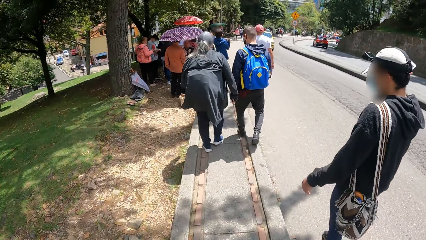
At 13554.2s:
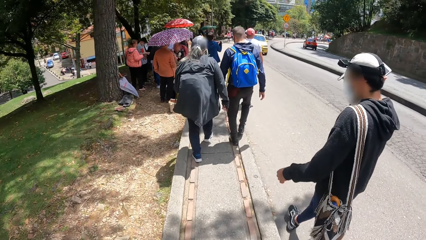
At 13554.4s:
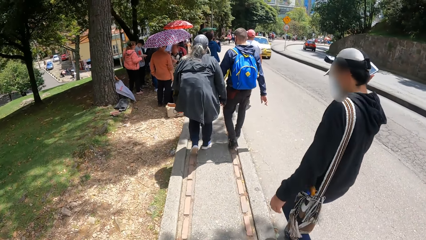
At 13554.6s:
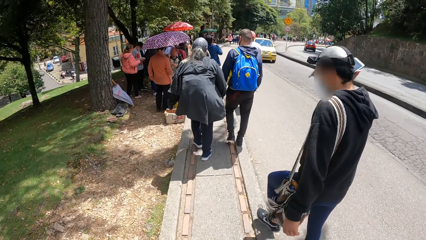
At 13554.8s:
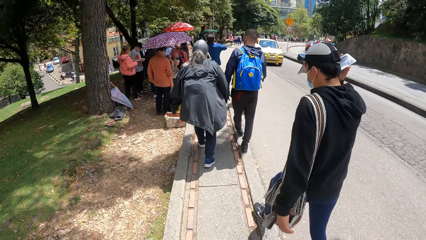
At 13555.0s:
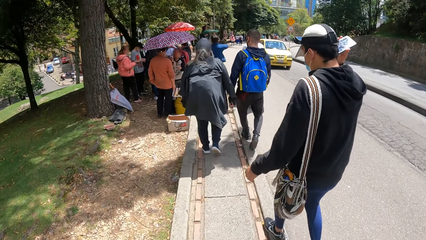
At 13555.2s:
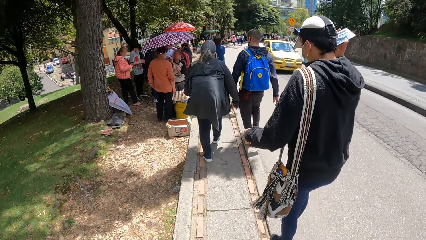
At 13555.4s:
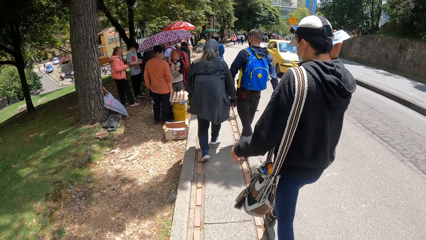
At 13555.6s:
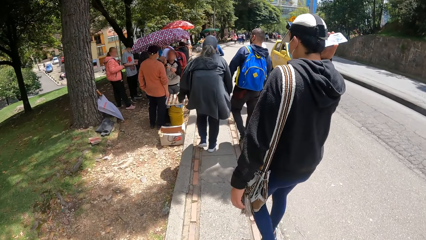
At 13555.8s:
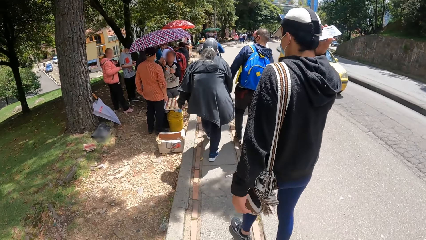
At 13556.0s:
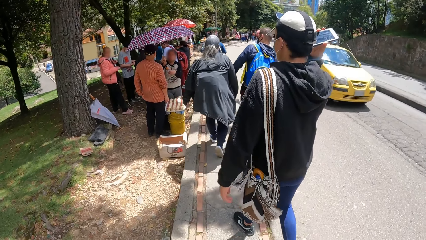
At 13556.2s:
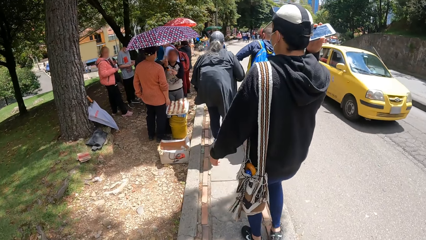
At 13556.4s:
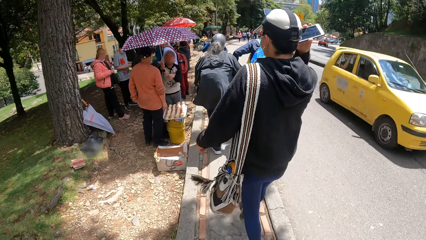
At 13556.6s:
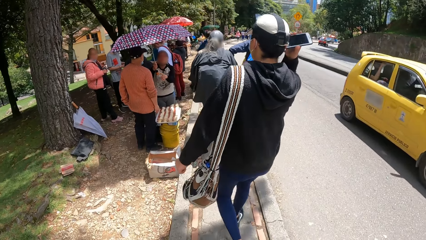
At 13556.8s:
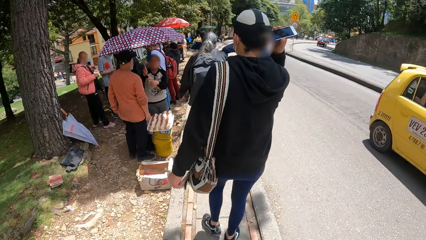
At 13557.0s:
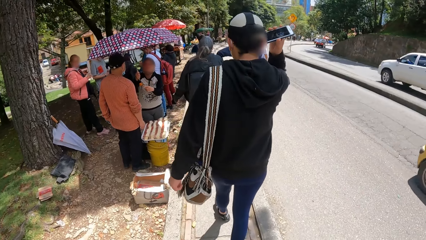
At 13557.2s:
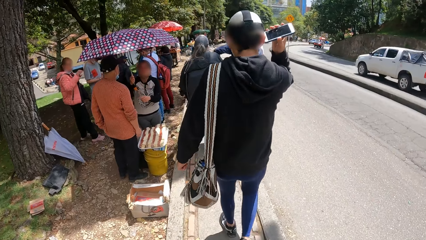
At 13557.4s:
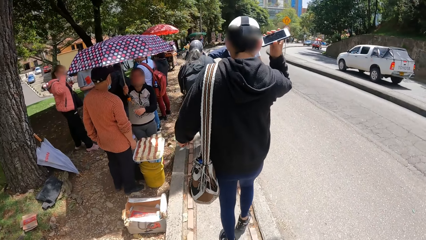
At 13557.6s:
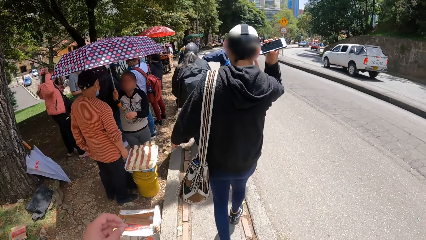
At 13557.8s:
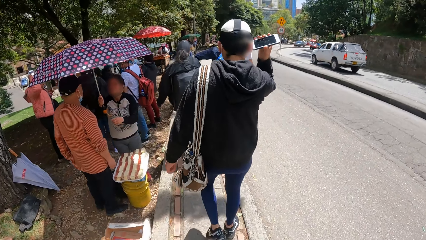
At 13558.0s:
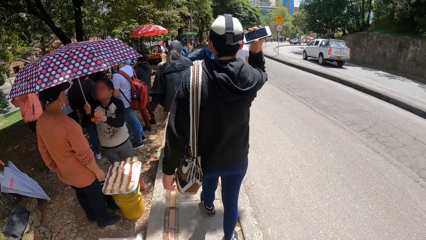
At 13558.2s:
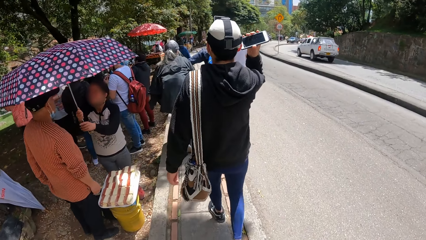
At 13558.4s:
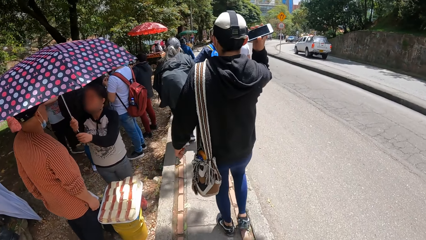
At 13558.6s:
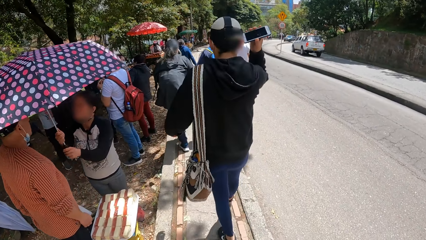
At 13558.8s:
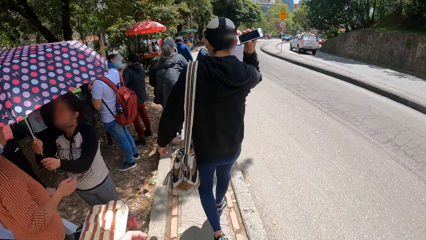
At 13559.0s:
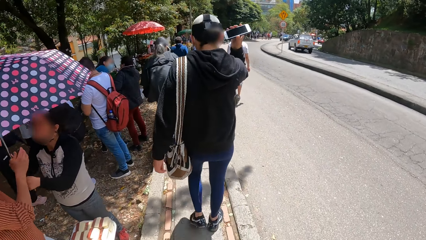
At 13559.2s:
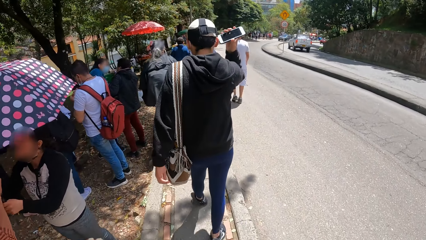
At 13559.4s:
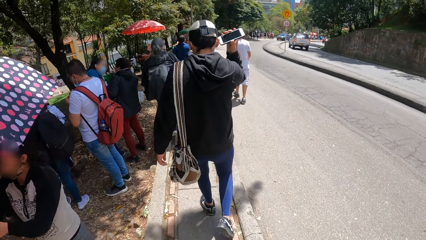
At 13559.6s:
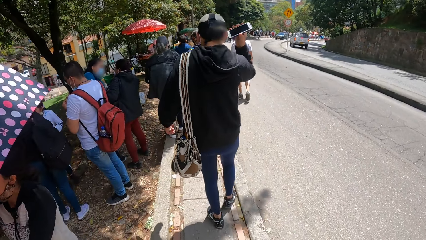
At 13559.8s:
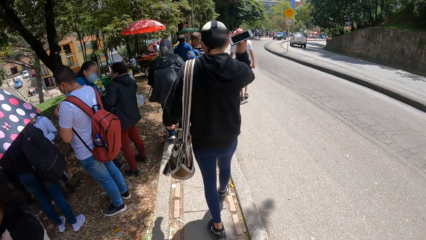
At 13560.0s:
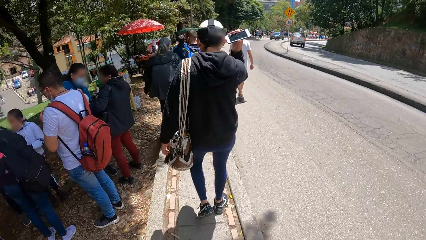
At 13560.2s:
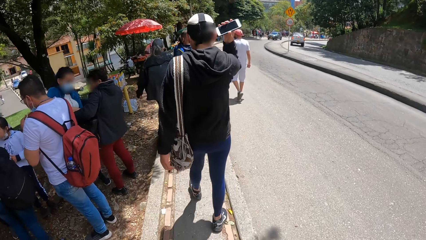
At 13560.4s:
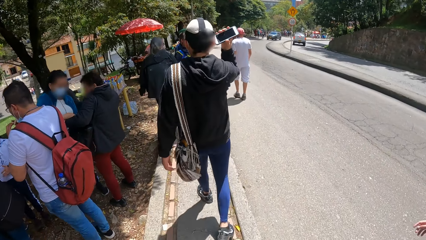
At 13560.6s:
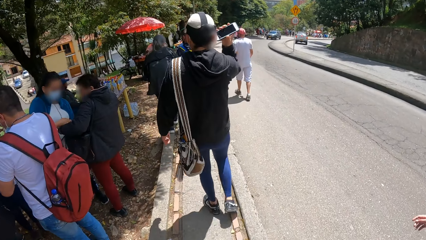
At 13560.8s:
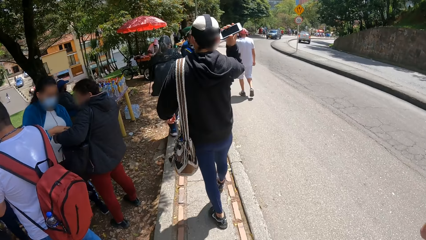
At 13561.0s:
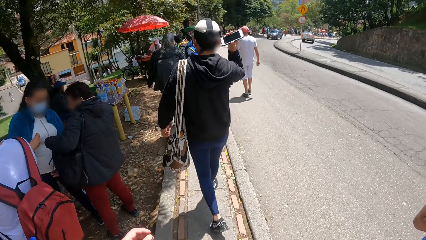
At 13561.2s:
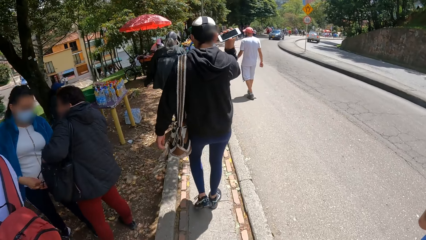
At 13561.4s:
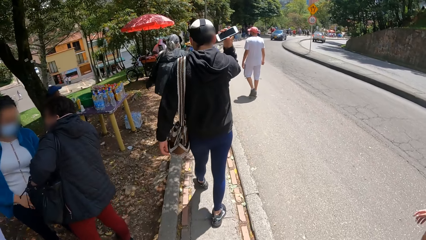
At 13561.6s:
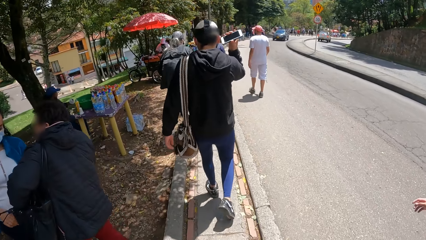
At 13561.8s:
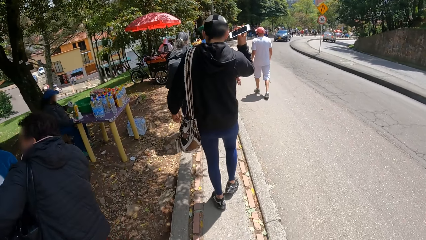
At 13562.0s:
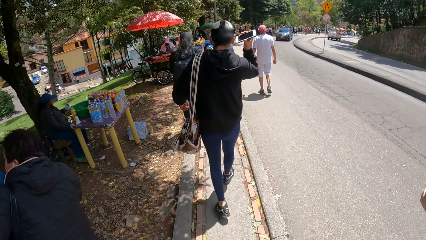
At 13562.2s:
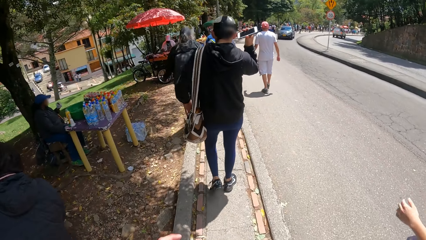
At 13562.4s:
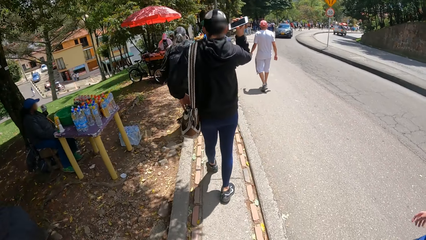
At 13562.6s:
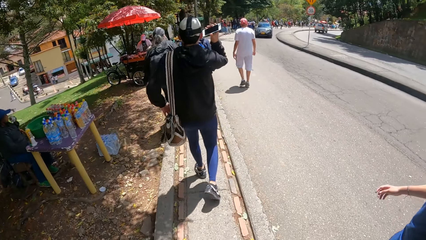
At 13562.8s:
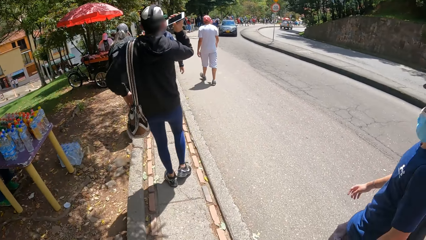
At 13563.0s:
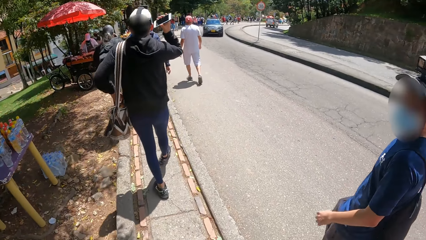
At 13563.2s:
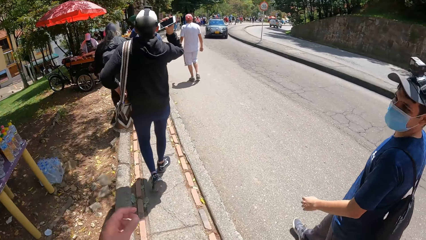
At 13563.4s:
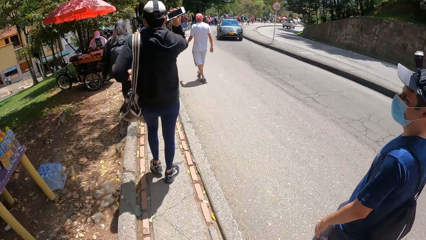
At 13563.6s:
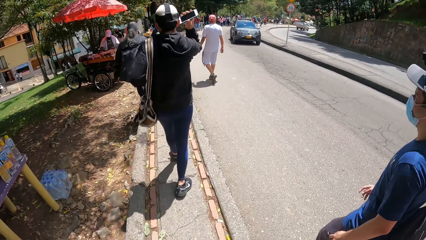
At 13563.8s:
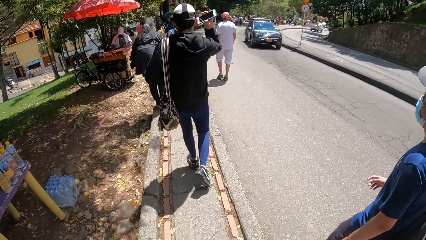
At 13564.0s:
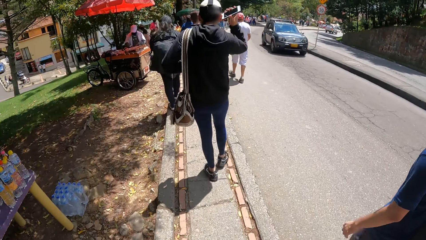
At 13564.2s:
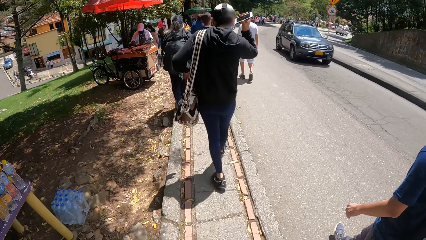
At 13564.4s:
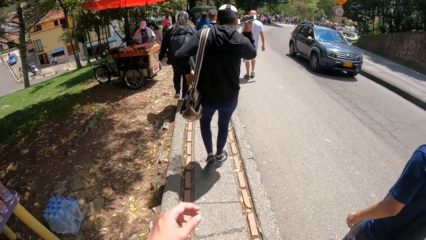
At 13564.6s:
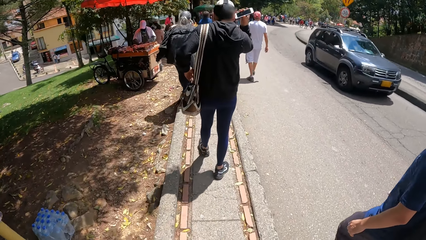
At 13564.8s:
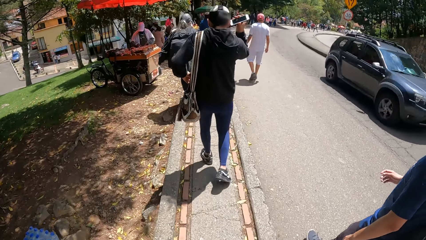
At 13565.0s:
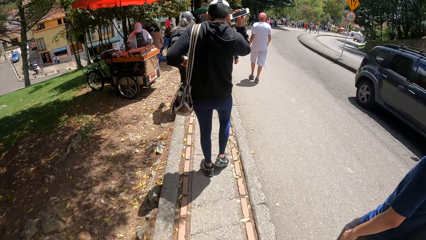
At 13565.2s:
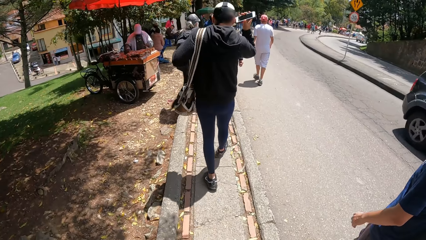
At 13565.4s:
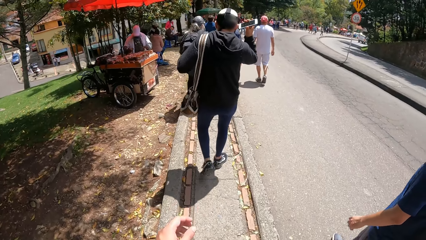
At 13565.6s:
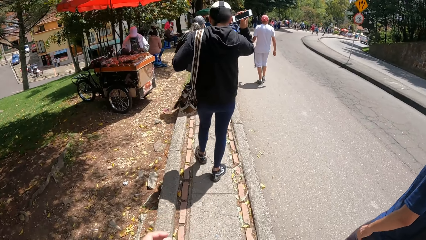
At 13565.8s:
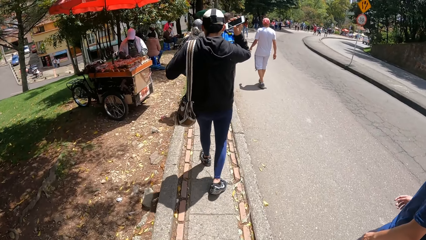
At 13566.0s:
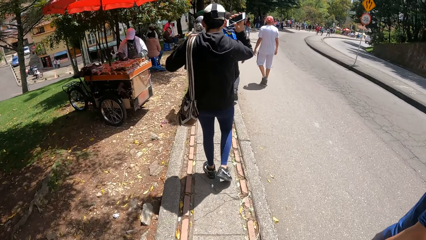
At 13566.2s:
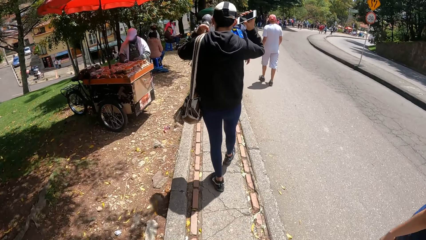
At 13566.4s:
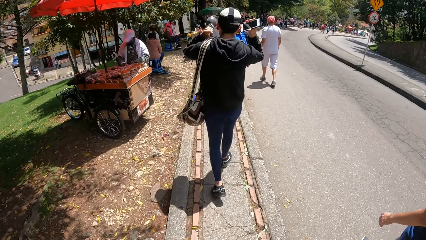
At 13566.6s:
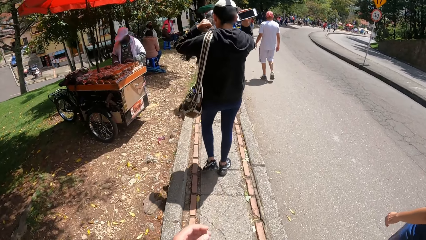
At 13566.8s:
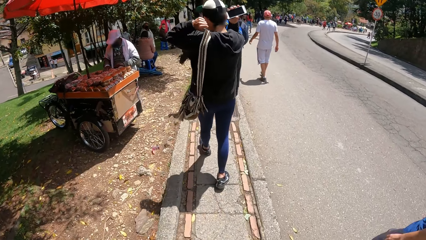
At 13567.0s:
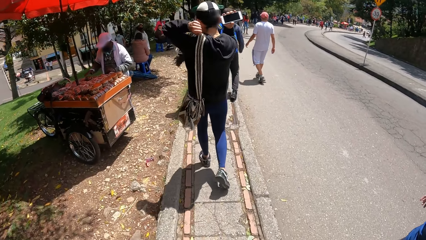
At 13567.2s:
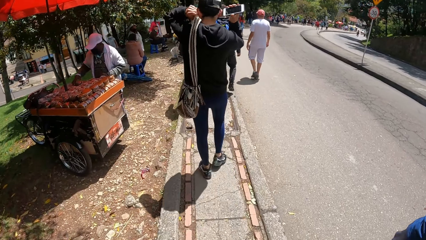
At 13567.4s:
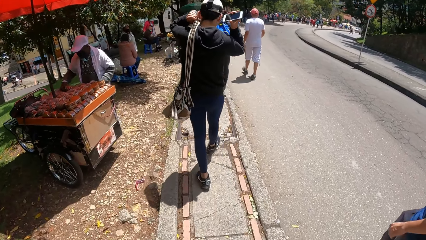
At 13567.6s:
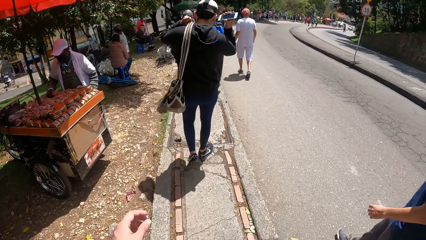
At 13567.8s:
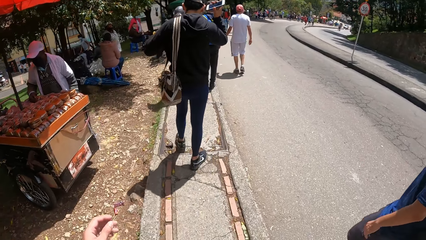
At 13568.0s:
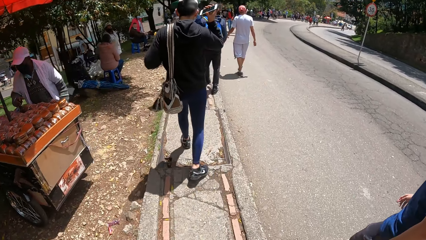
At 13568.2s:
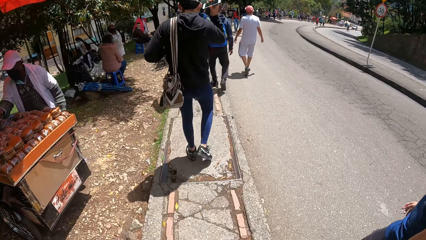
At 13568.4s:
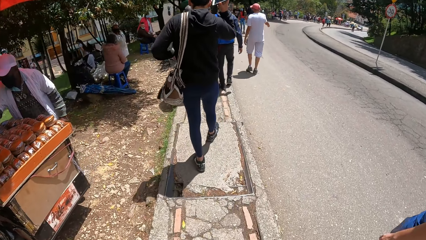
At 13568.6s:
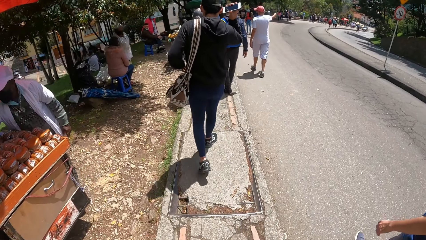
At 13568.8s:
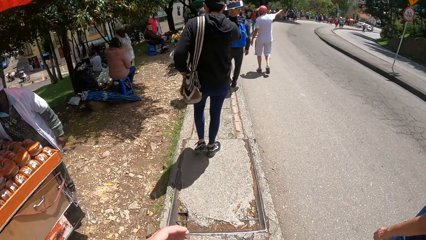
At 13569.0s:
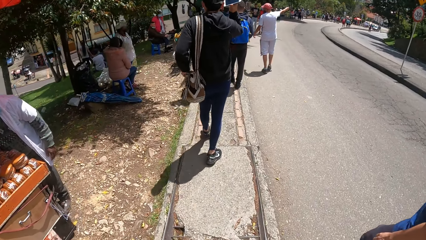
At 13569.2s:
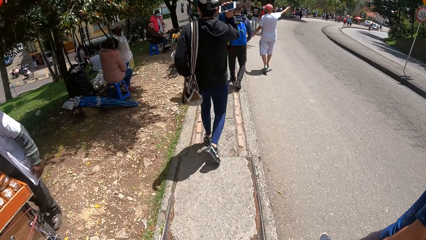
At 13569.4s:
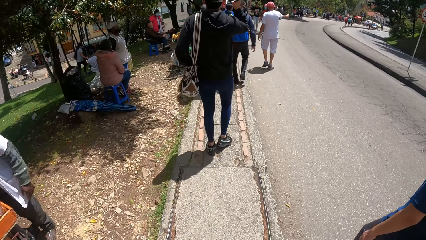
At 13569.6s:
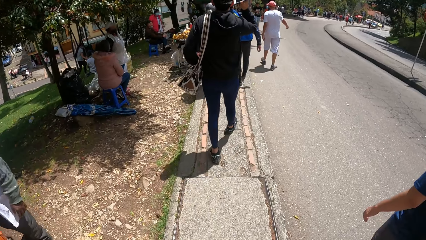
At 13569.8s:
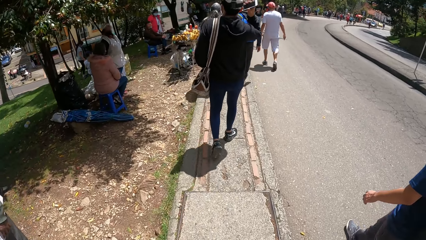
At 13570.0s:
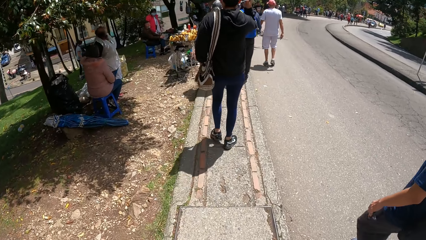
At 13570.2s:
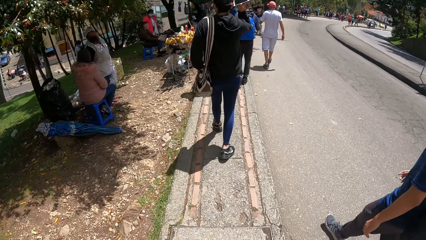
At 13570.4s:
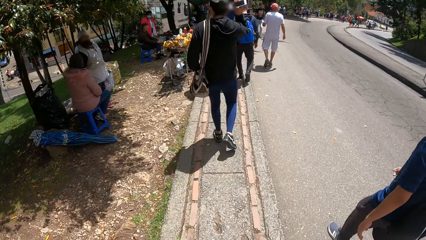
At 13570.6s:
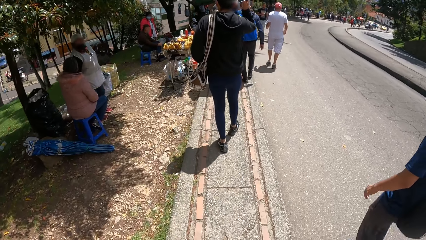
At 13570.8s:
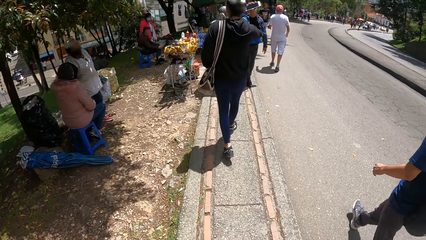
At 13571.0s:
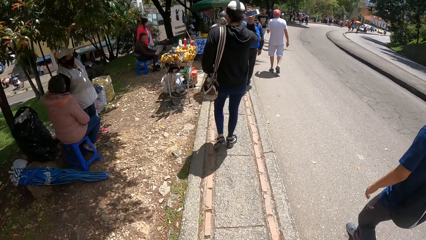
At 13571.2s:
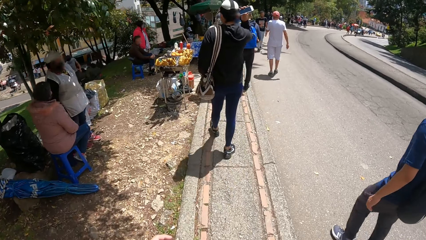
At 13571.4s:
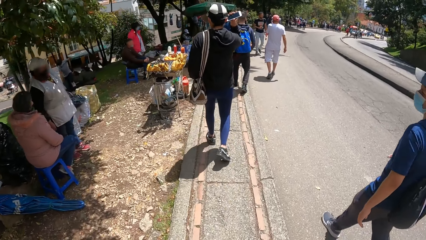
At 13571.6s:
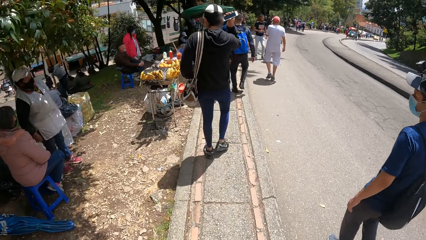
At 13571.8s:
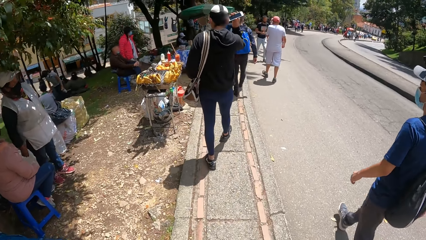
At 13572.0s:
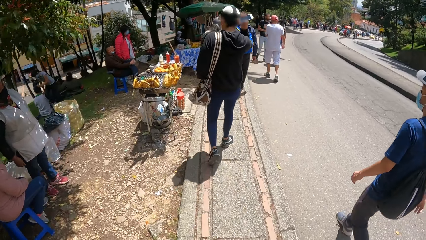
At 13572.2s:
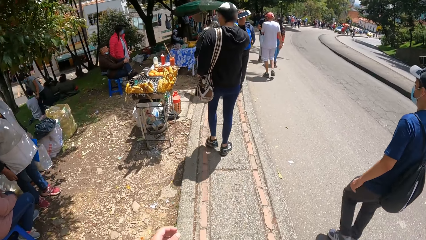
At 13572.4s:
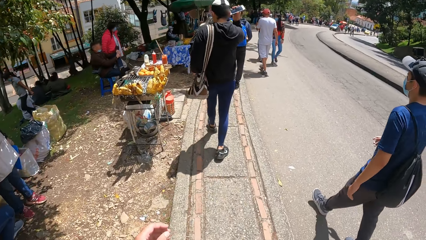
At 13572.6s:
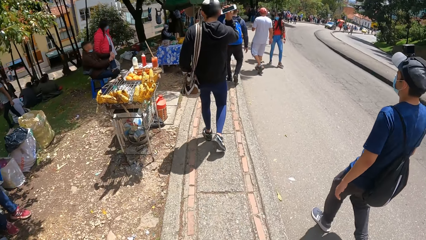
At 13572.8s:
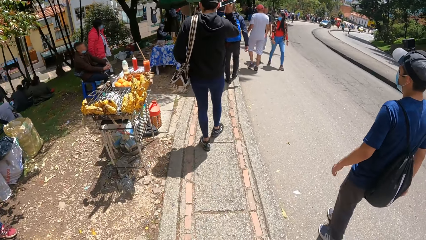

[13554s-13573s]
A man walks on the sidewalk. A yellow car drives past the camera wearer. The camera wearer converses with another man. A black car drives past the camera wearer. The first man adjusts a bag.
